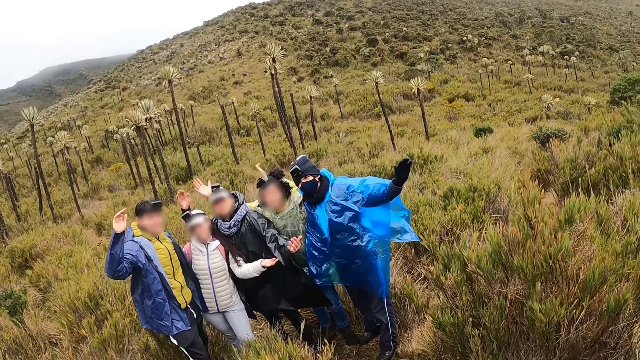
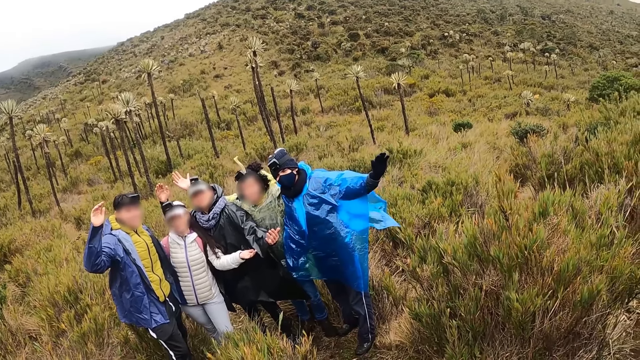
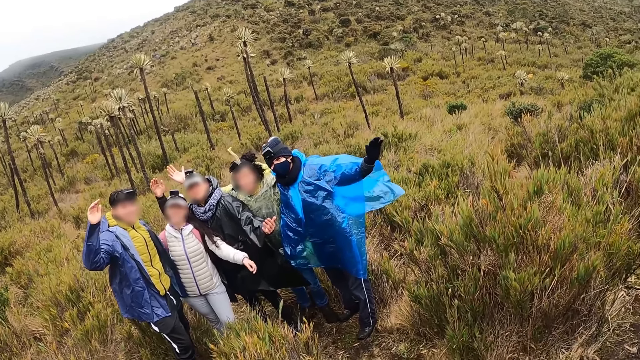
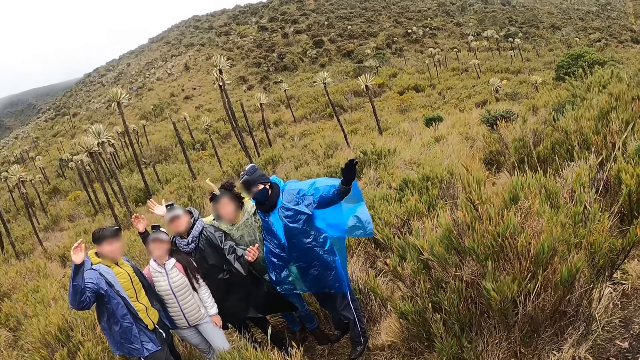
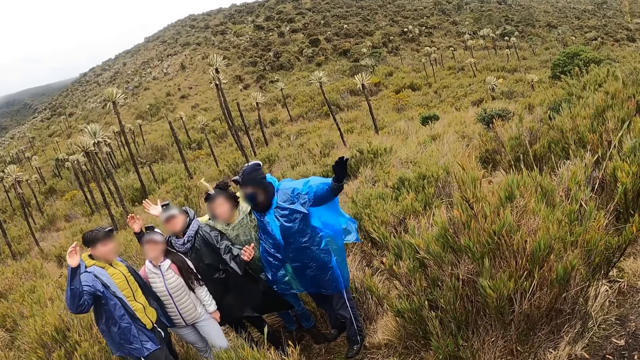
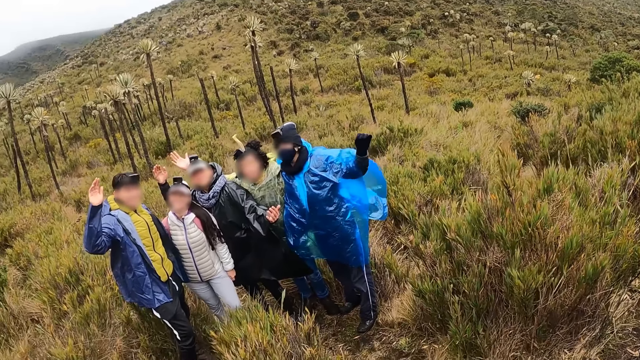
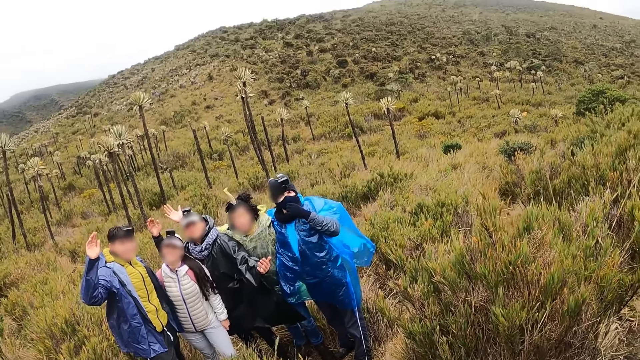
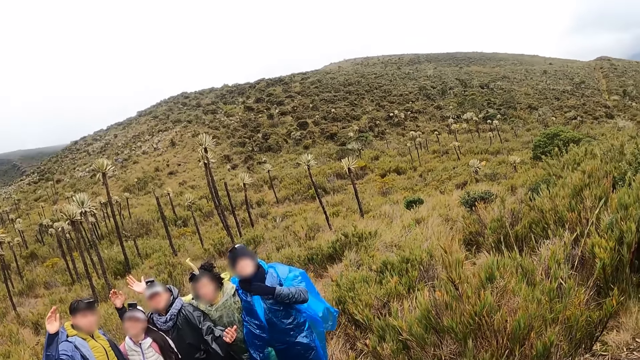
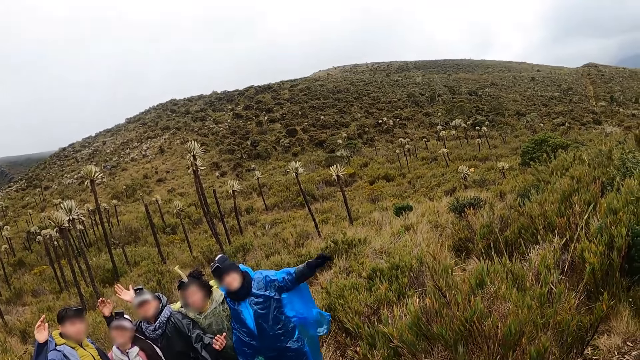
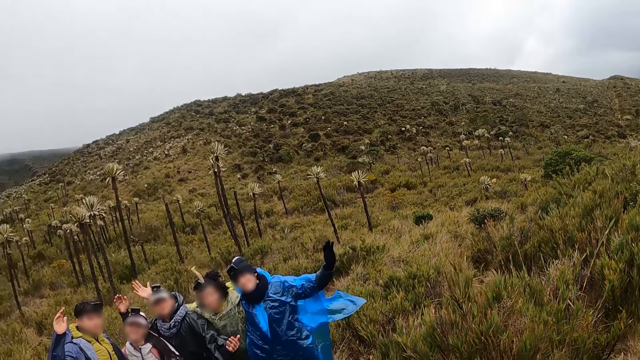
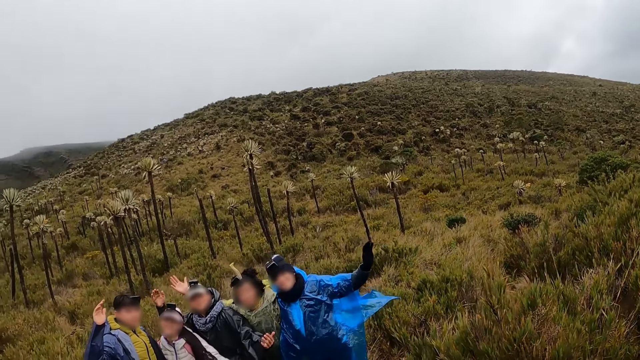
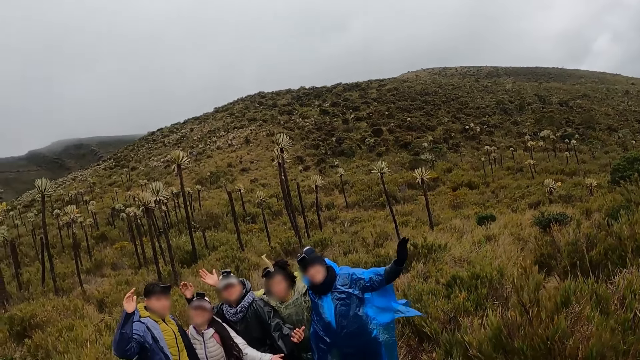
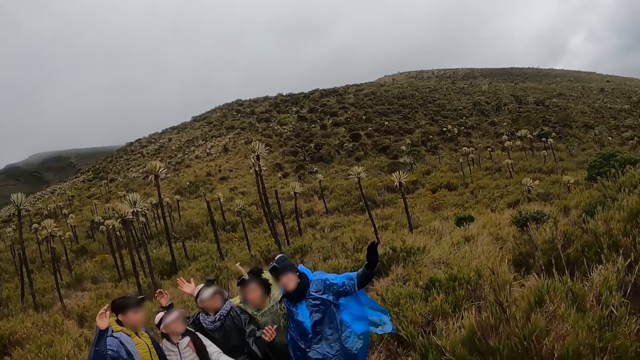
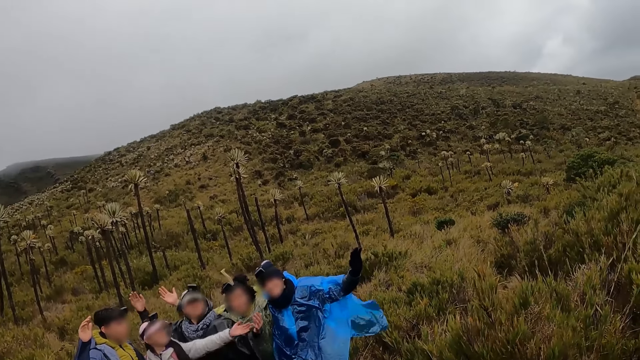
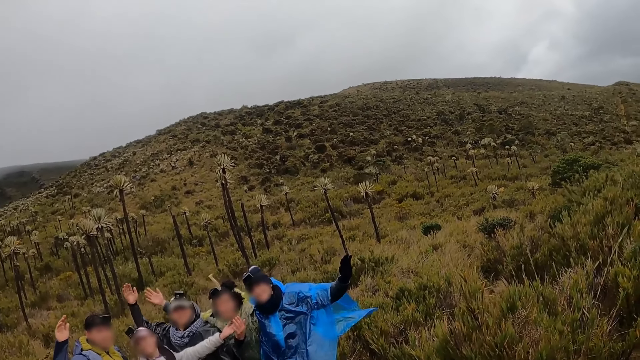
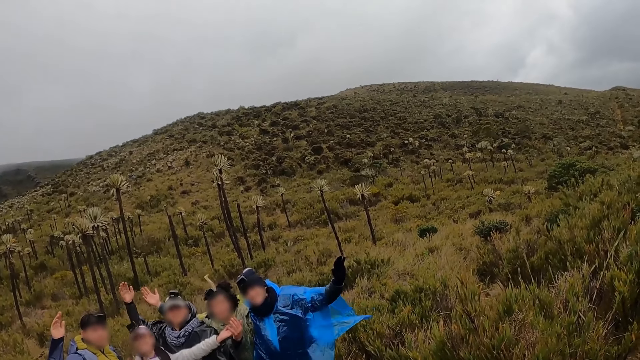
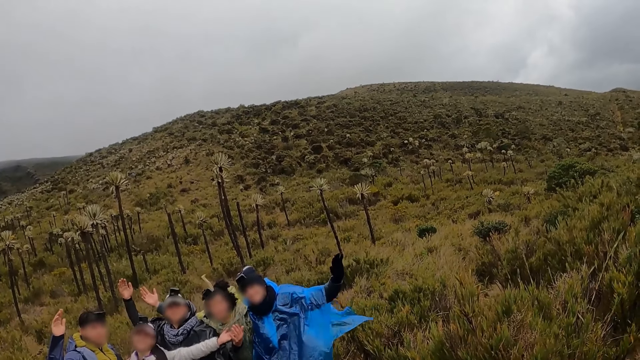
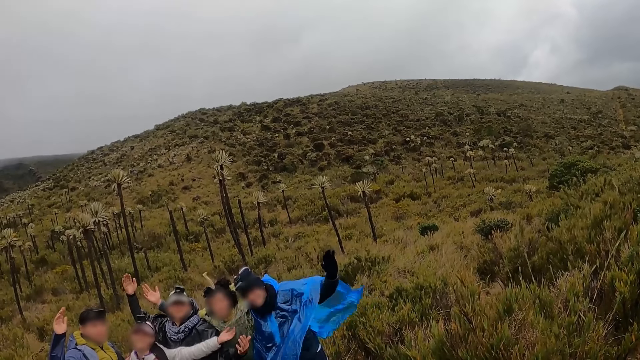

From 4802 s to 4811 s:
A man pulls down a face mask on his face with his left hand.

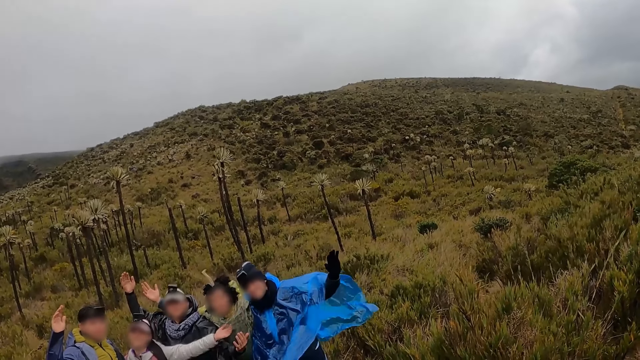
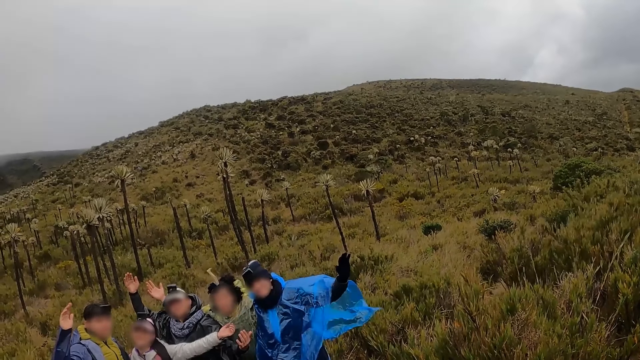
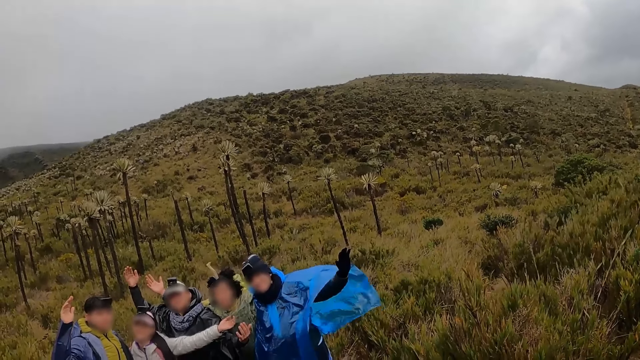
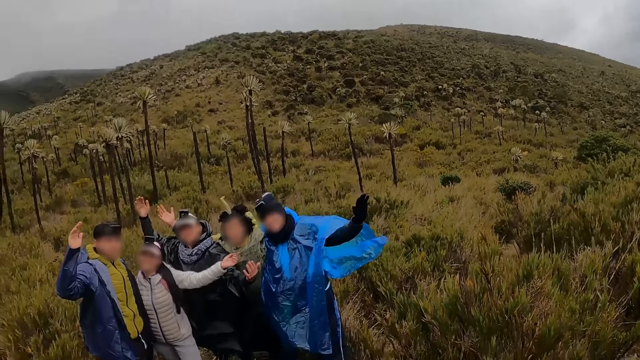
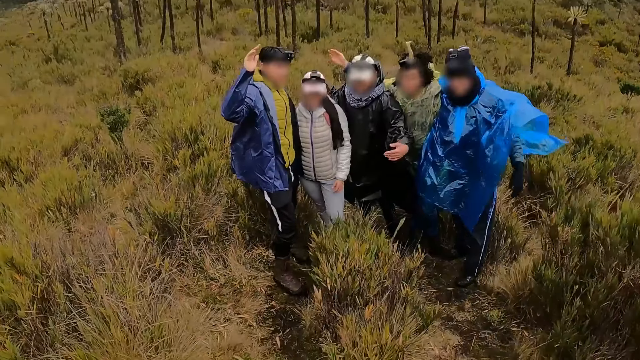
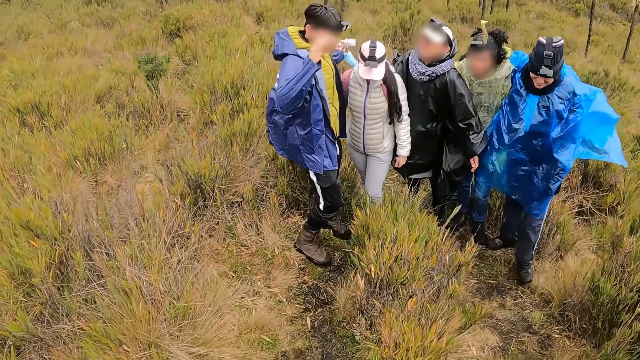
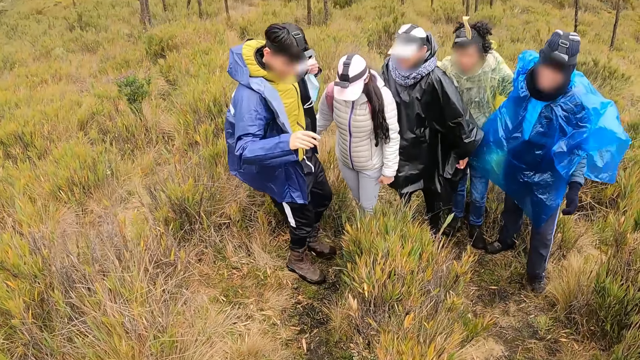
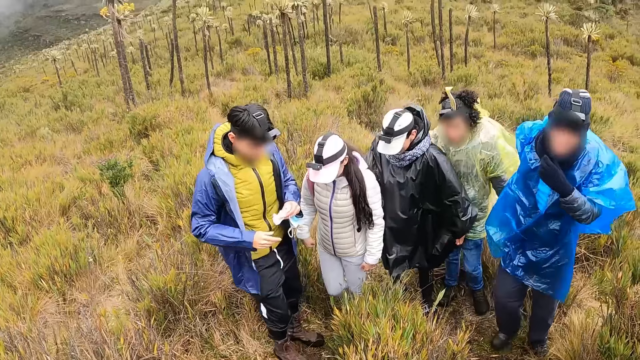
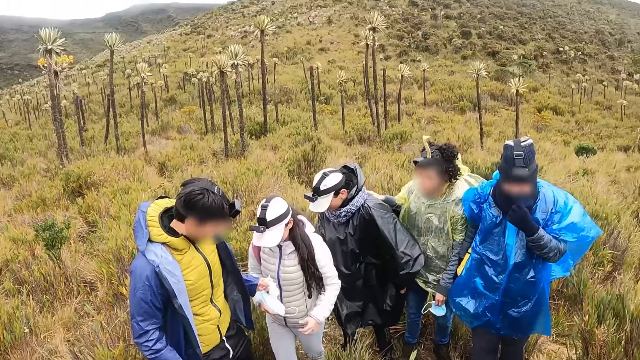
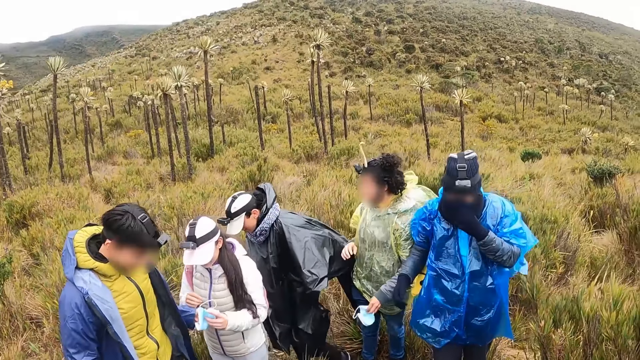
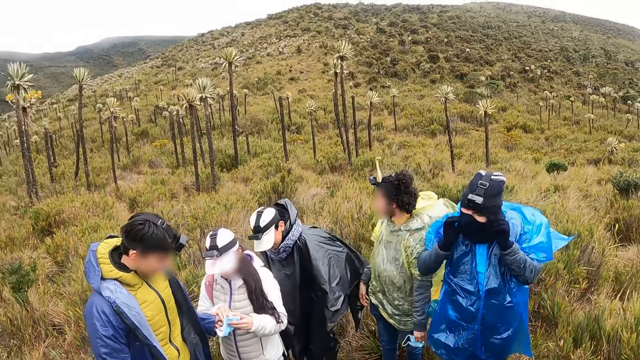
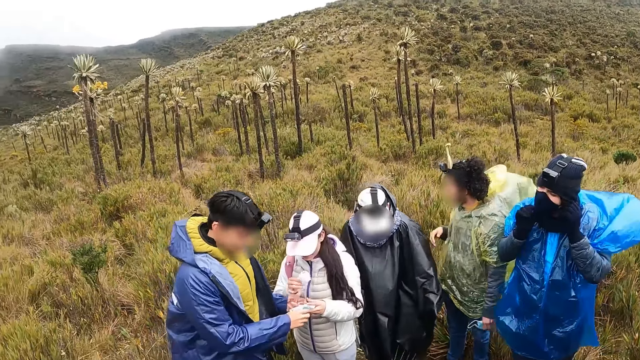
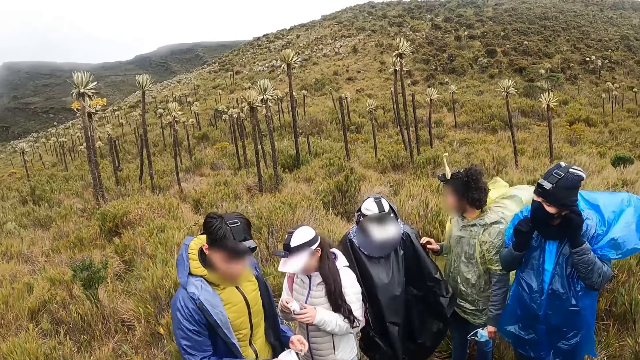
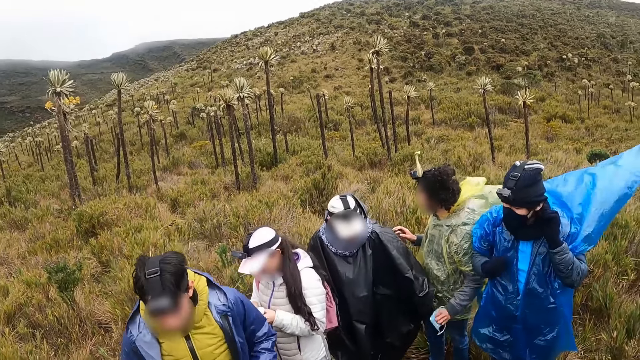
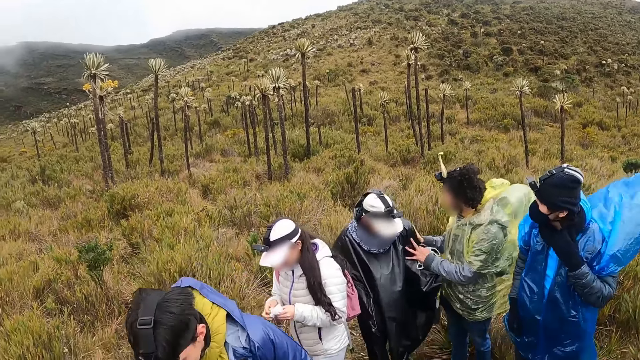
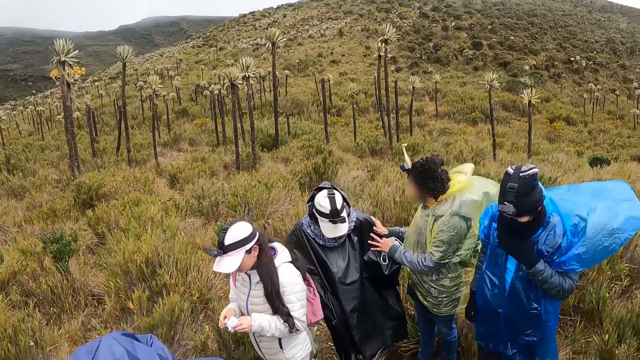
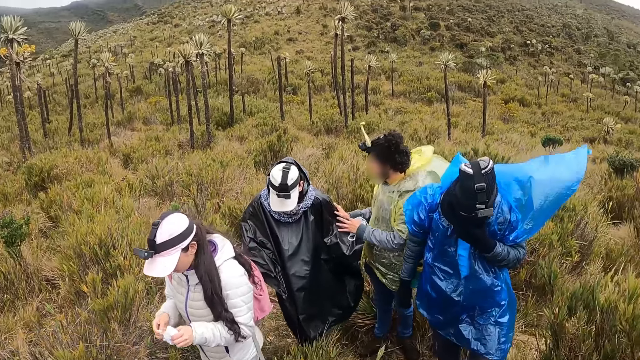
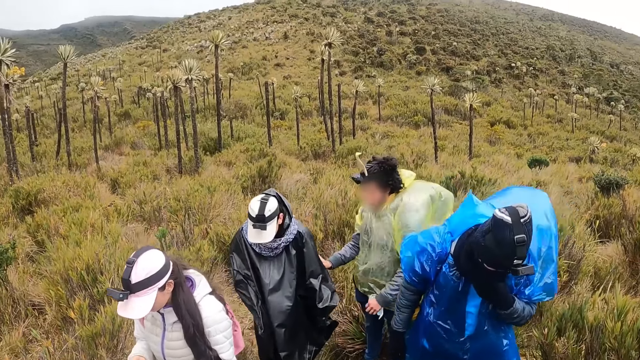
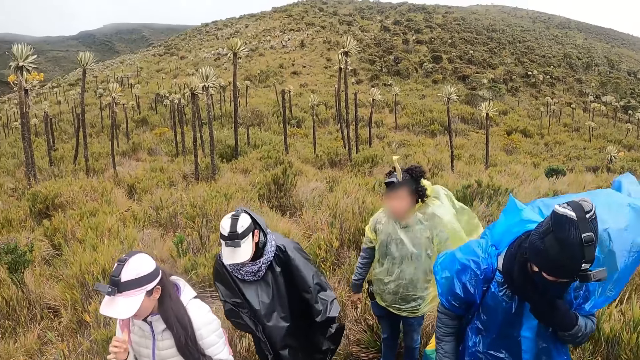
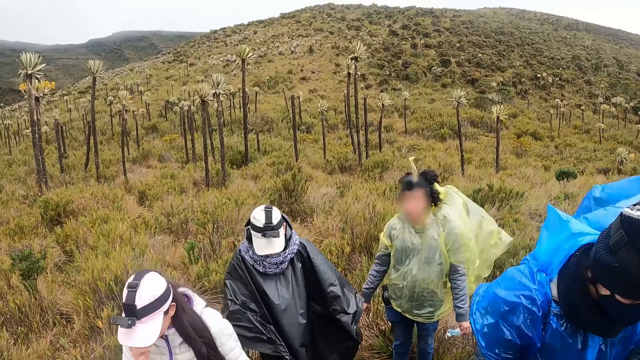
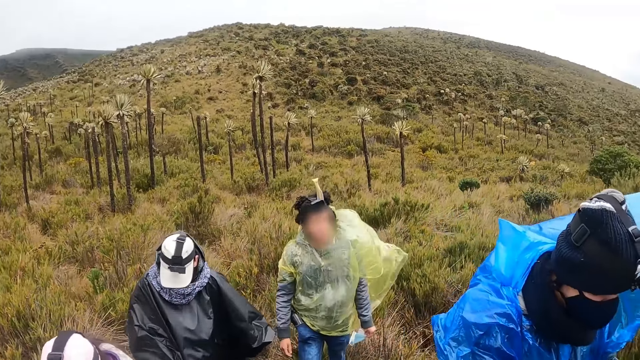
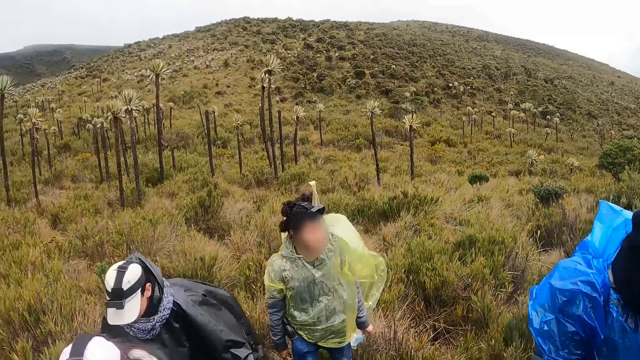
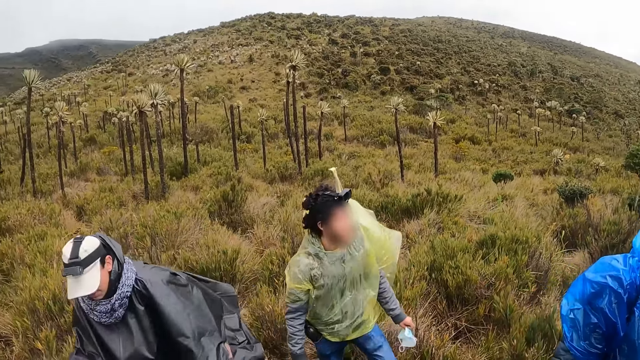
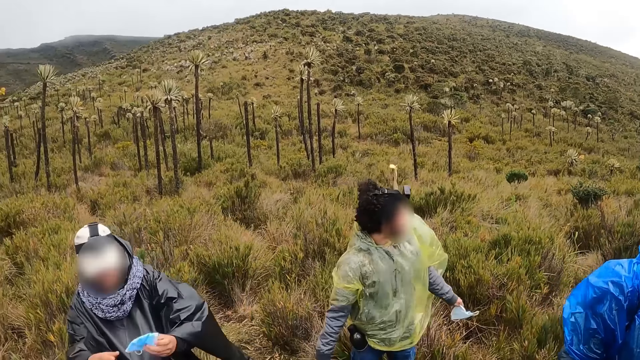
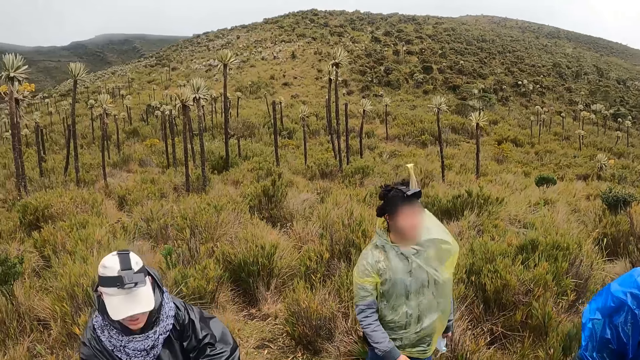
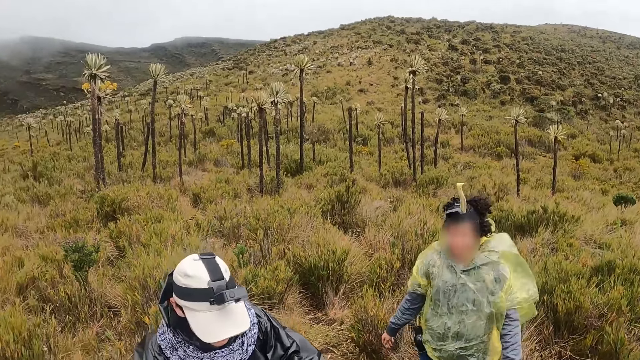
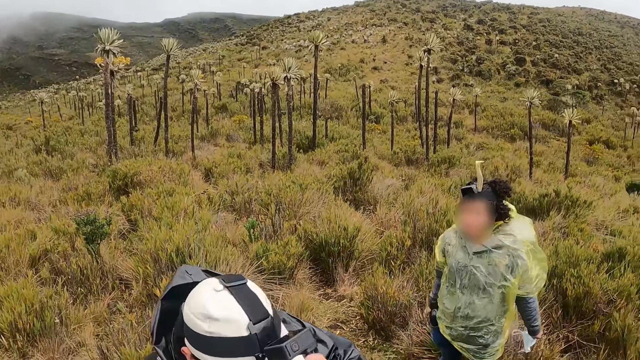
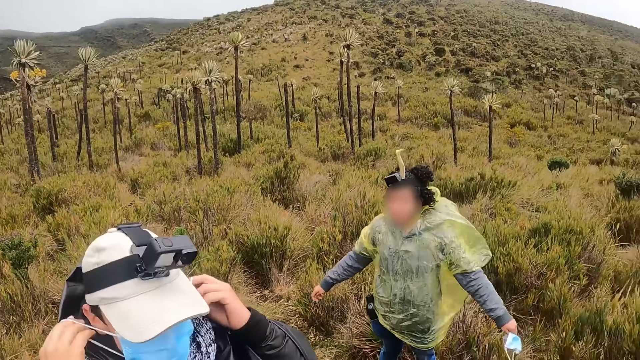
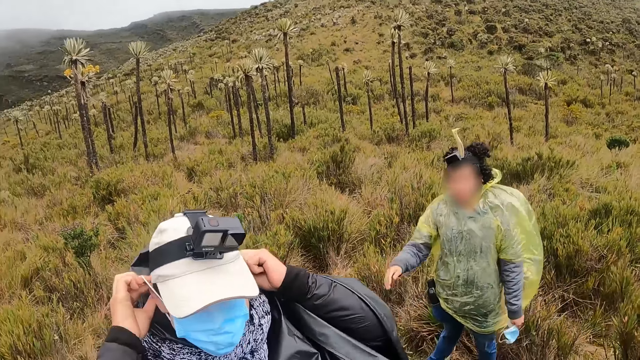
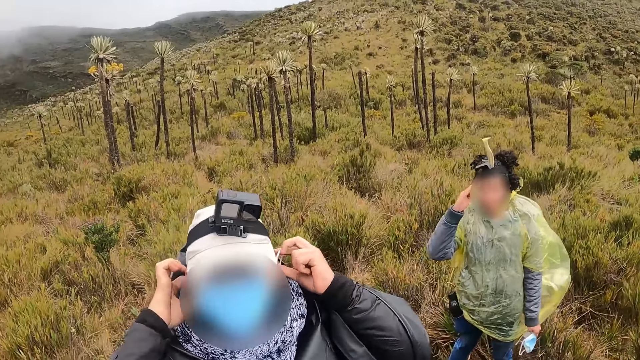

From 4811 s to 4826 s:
A man lowers the hands. Another man wears the face mask with his left hand. A woman holds the face mask in a third man's left hand with her left hand. She collects the sandwich from the third man with her right hand. The third man holds the face mask with both hands. The second man holds the face mask with both hands. The first man looks around. The second man adjusts the face mask on his face with both hands. The woman holds the sandwich with both hands. The second man holds the face mask with his left hand. The first man places hands on someone. The woman puts the sandwich in her mouth with her right hand. The camera wearer looks around. A fourth man brings out a face mask from his pocket with his left hand. He holds the face mask with both hands and wears the face mask with both hands.
